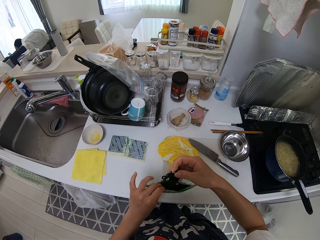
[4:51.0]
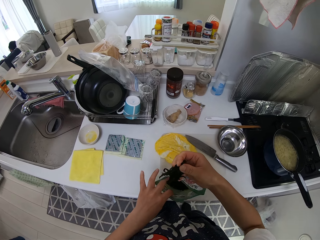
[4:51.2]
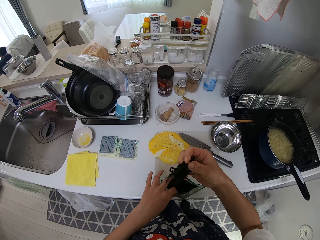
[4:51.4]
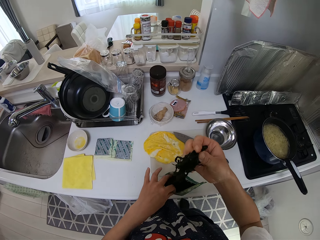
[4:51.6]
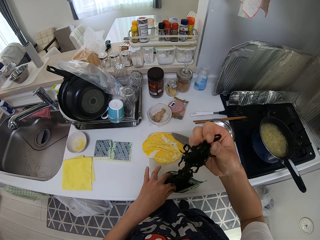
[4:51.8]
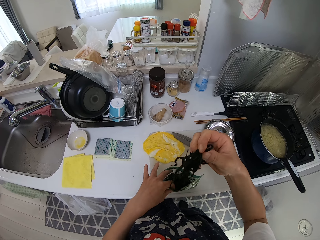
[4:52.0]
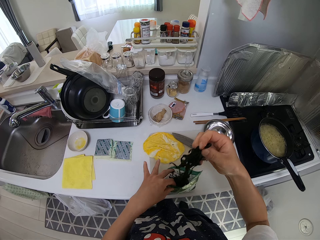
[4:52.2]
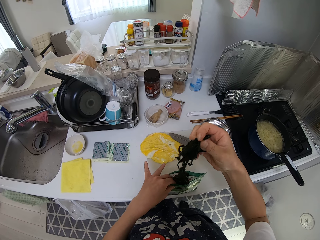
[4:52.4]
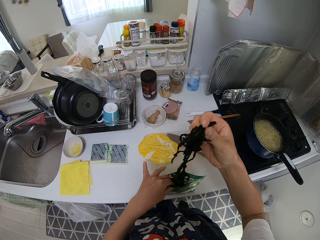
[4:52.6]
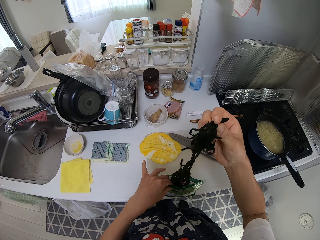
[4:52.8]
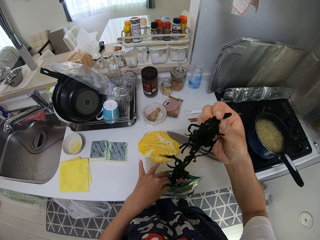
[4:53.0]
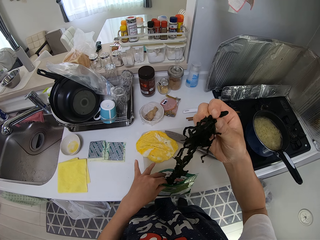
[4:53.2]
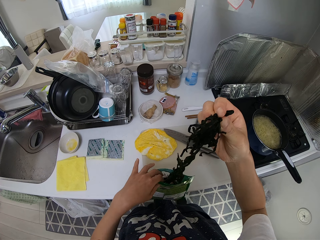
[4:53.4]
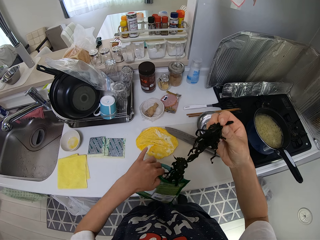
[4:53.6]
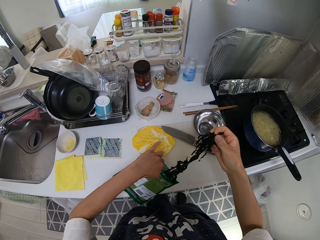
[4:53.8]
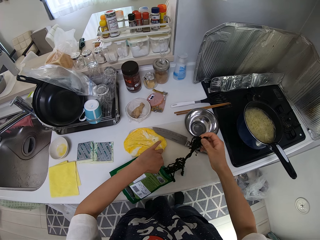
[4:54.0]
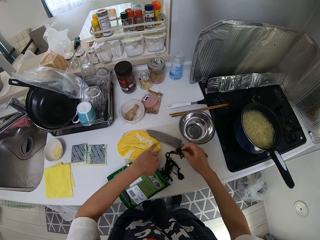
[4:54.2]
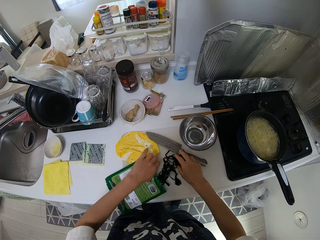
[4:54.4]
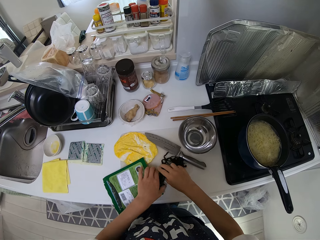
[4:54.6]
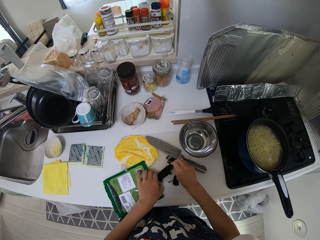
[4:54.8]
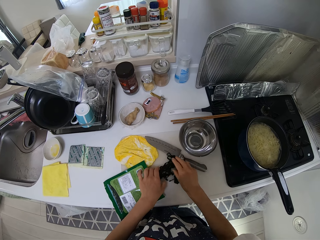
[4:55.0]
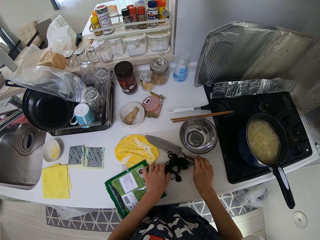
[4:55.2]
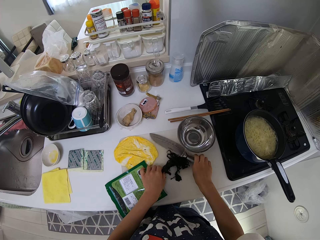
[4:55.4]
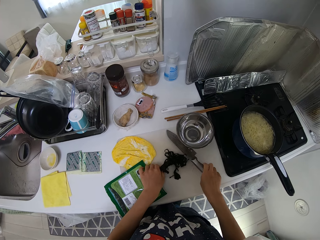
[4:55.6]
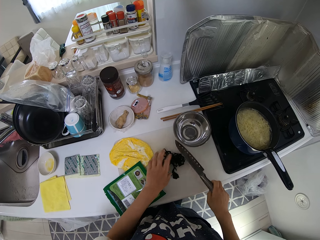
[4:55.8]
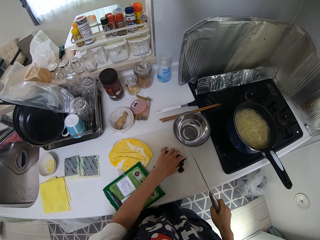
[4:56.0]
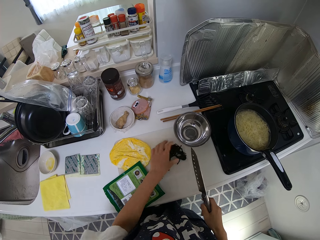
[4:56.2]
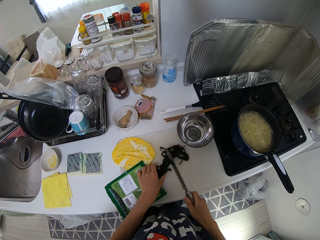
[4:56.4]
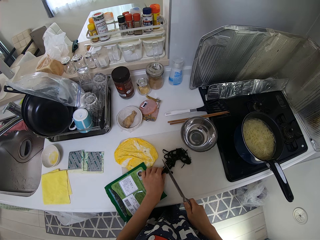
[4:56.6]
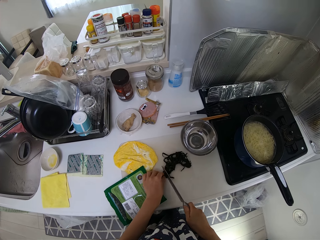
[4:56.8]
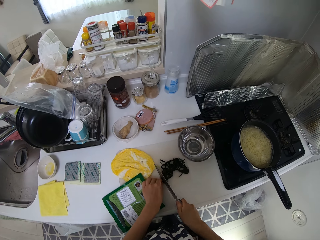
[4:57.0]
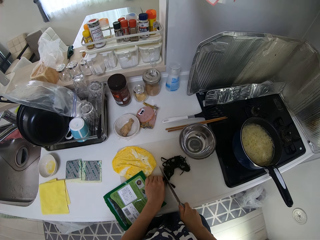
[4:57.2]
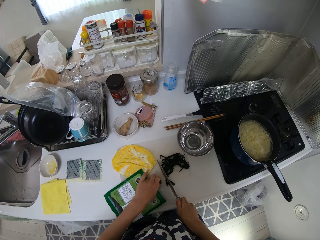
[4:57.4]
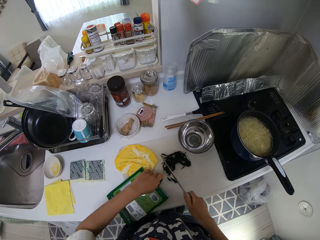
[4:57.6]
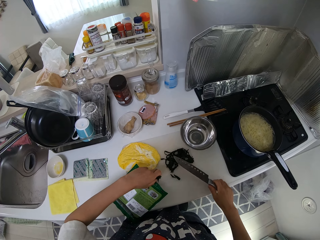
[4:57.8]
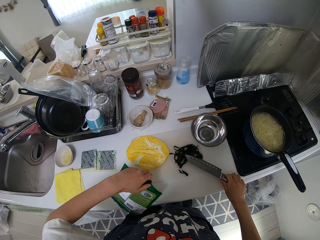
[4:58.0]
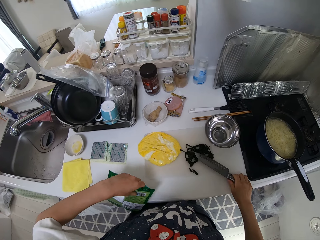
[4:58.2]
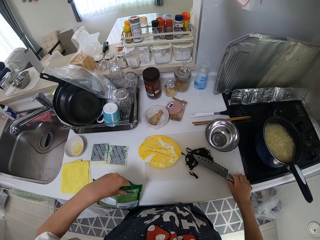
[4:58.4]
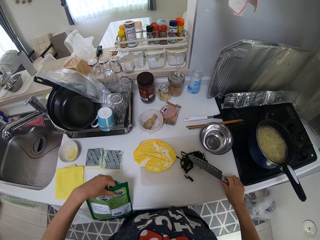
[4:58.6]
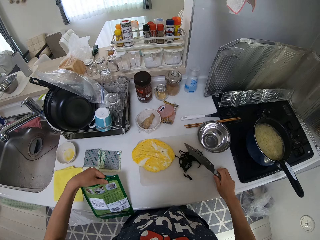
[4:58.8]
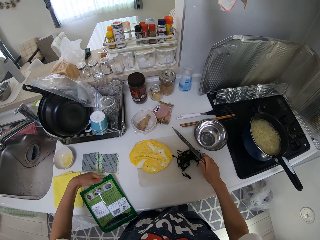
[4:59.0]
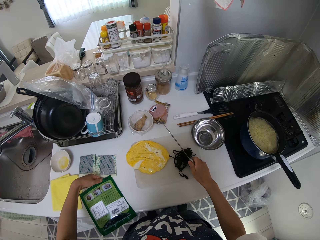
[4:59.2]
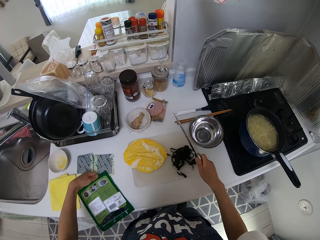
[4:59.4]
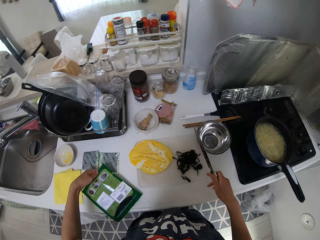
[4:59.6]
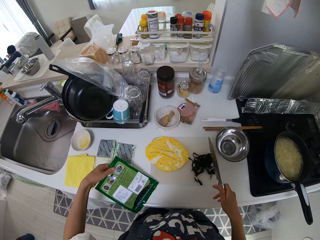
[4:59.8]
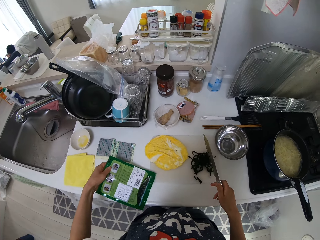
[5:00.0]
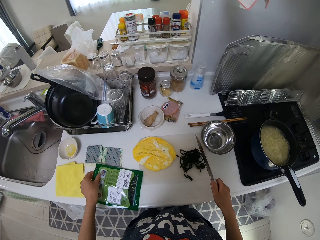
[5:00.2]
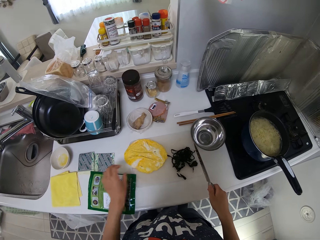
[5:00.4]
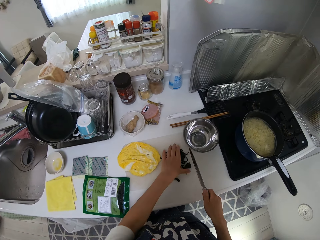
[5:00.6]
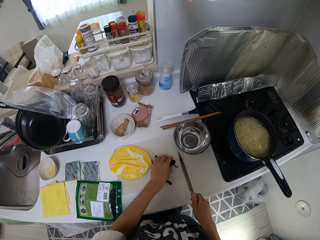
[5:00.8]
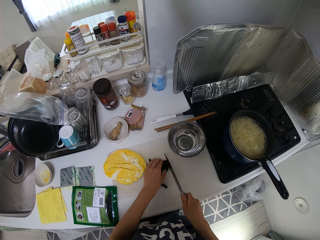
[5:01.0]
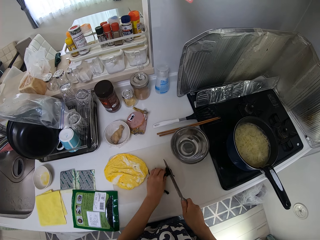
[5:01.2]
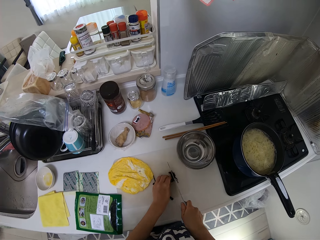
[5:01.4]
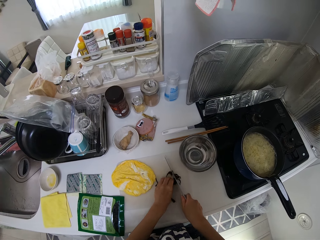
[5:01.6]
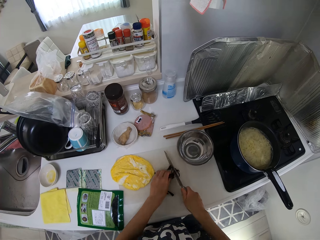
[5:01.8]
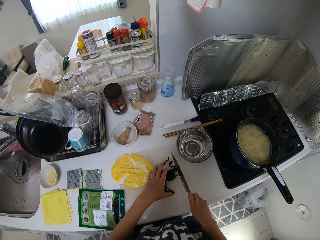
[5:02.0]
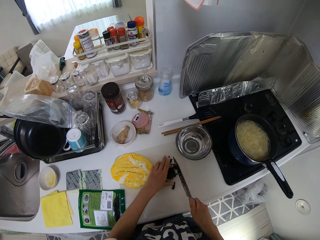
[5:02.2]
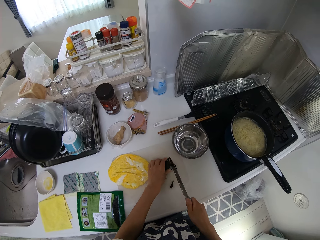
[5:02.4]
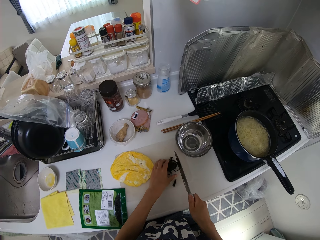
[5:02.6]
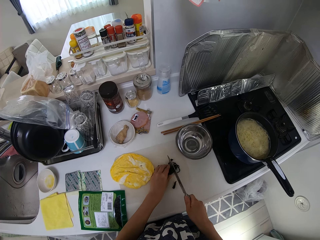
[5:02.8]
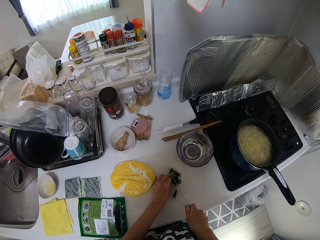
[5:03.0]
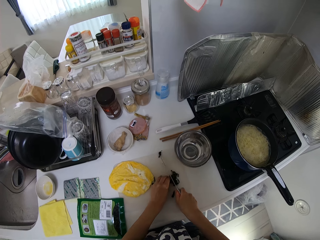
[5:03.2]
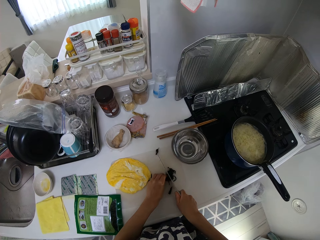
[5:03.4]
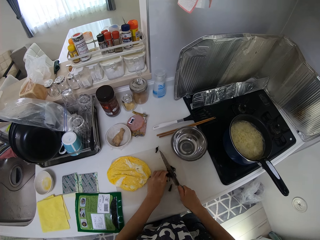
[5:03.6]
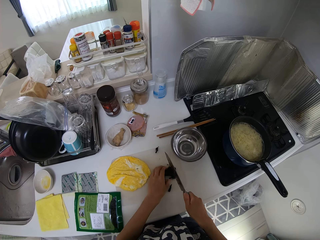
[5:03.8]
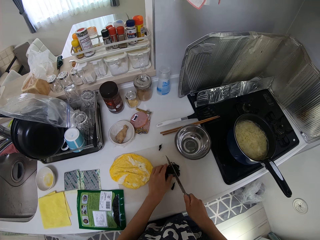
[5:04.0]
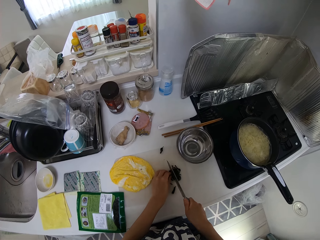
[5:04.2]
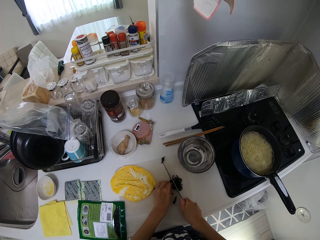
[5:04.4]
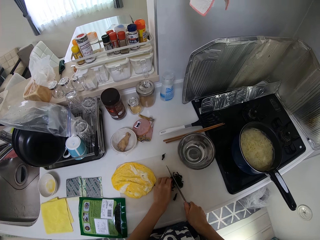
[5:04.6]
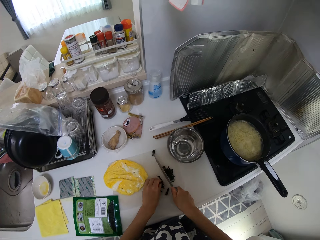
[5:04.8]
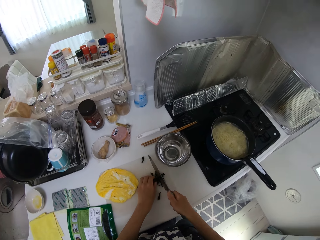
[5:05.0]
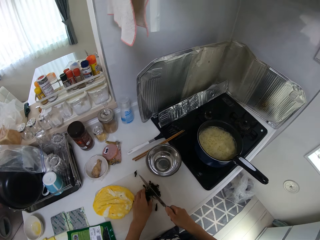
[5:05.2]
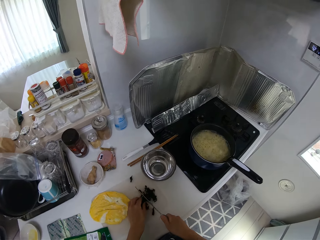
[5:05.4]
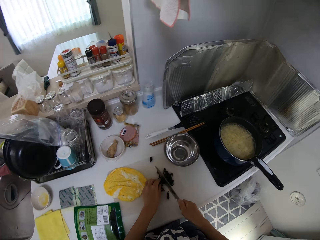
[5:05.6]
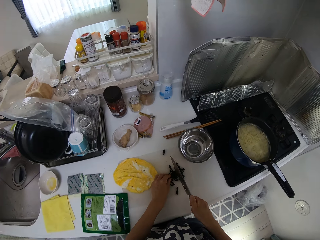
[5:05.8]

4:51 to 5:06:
The camera wearer removes a vegetable from the nylon. She puts the polythene bag on the table. She drops the vegetable on the tray on the cabinet. She picks up the knife on the tray with her right hand. She cuts the vegetable on the tray with the knife. She moves the nylon on the table aside. She cuts the vegetable on the tray with the knife.

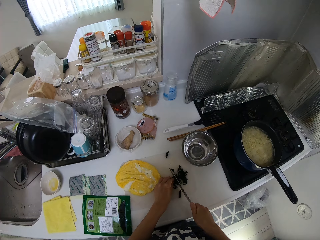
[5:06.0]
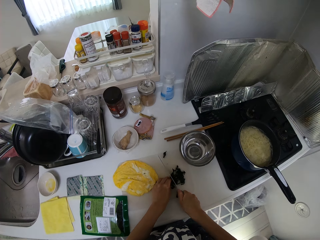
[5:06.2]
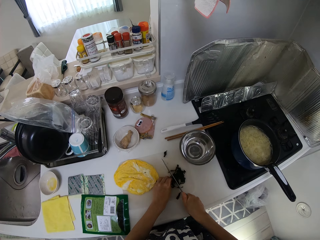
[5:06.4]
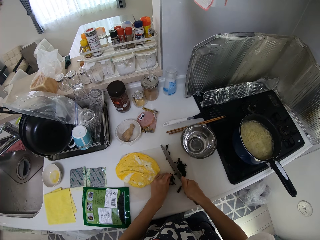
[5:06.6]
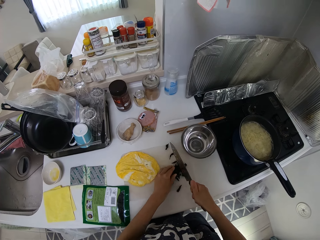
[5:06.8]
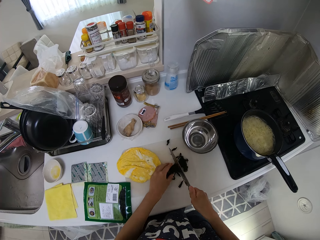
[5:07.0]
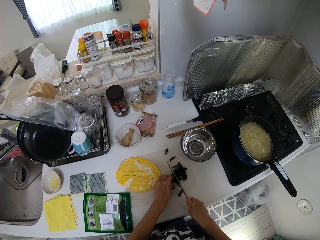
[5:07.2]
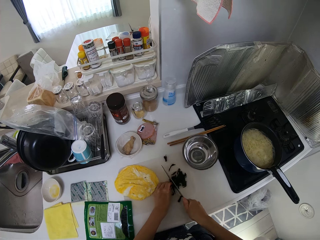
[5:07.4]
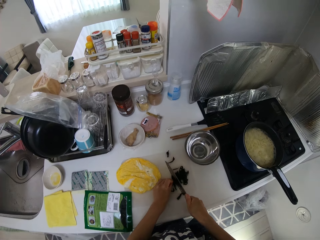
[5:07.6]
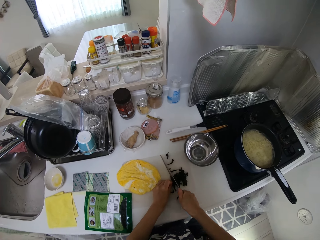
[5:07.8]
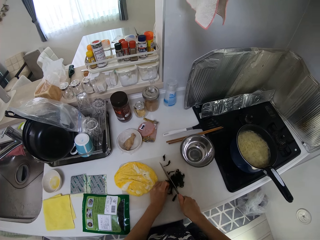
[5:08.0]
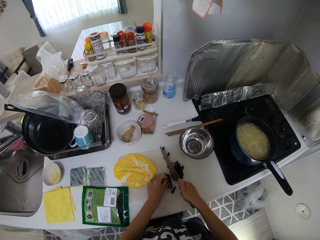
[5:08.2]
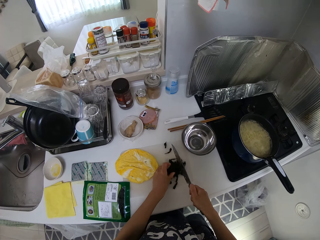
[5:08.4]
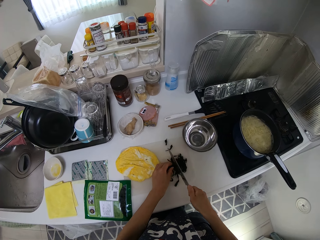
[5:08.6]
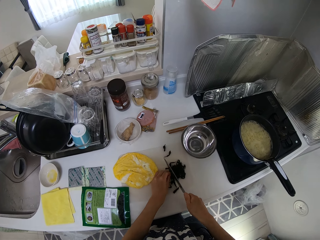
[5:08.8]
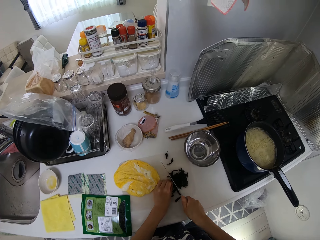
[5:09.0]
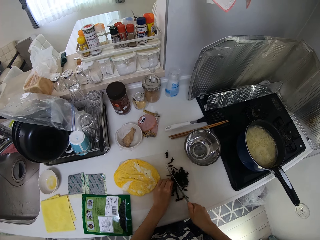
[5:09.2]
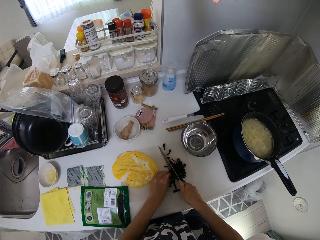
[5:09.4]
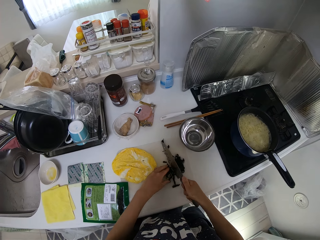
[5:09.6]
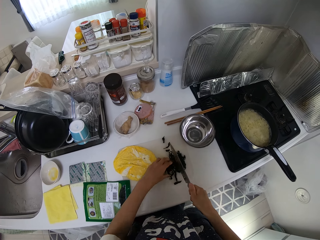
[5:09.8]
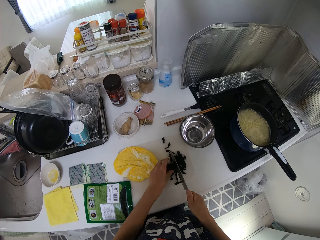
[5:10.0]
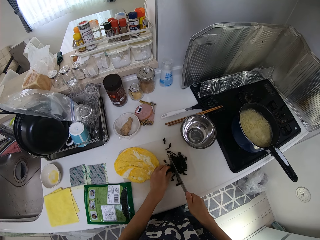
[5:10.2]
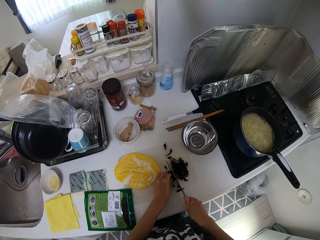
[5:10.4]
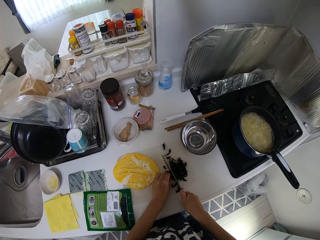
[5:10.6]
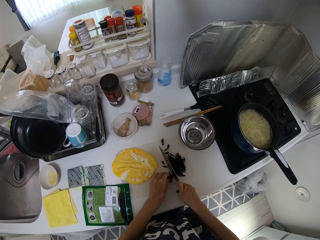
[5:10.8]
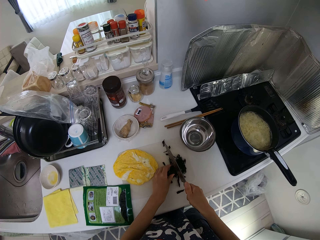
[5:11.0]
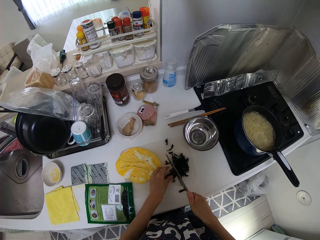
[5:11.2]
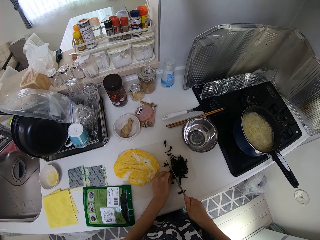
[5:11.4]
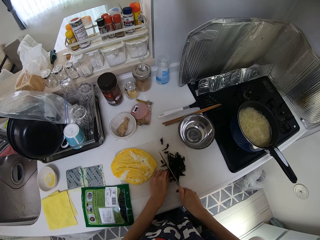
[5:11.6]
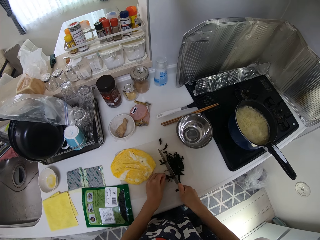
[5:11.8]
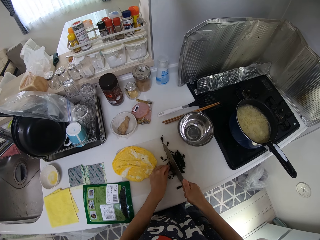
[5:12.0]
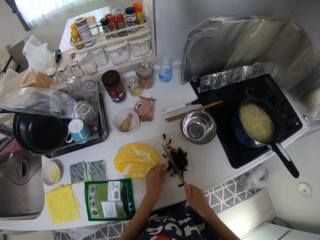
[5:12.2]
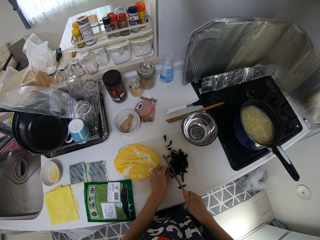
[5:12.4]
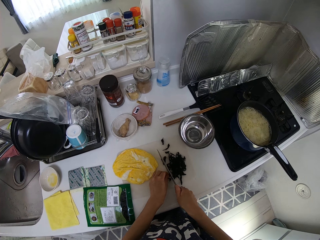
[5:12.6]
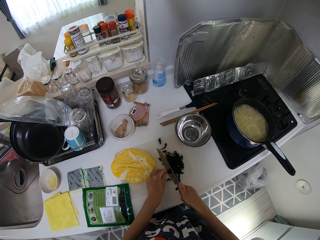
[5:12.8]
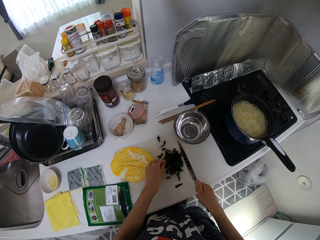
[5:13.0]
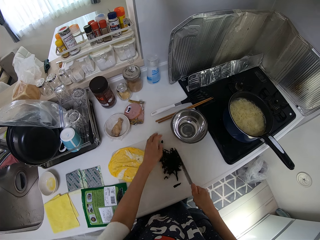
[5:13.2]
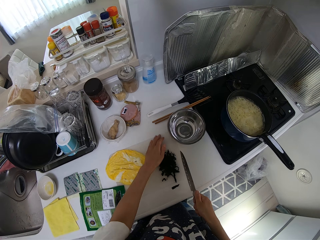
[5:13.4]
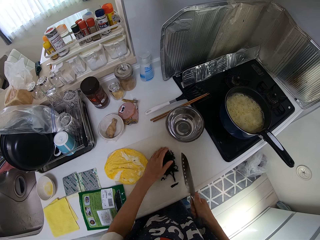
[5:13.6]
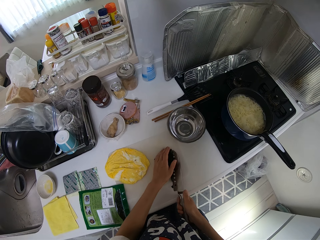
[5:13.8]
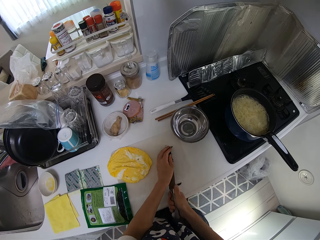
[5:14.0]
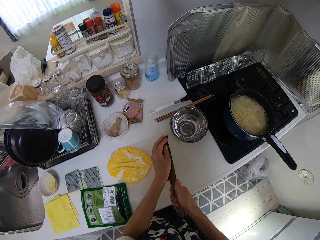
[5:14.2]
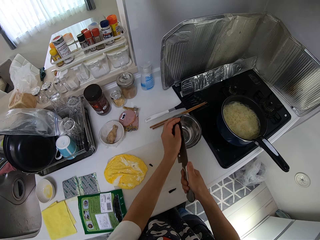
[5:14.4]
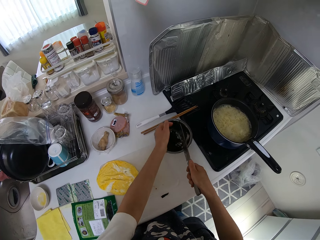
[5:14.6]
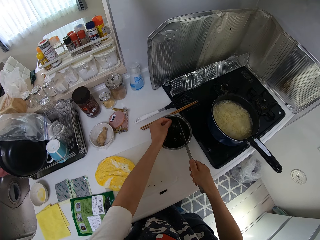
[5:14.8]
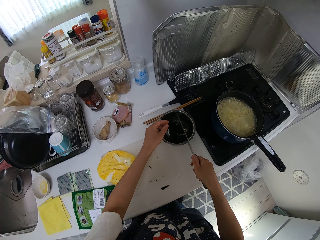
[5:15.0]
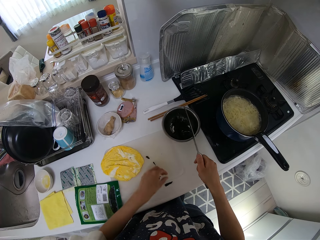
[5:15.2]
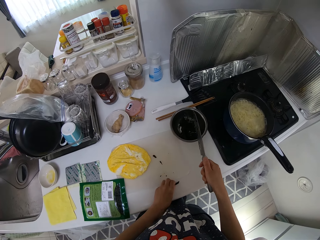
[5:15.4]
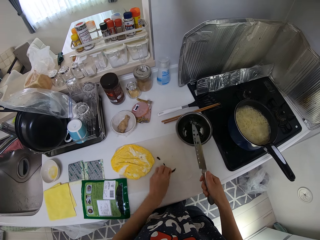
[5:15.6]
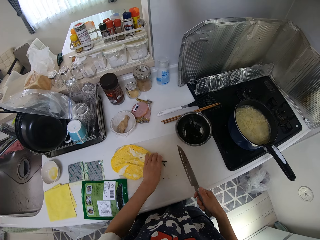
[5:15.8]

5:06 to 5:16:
The camera wearer packs the vegetables on the tray into the bowl on the cabinet with her left hand and the knife.
